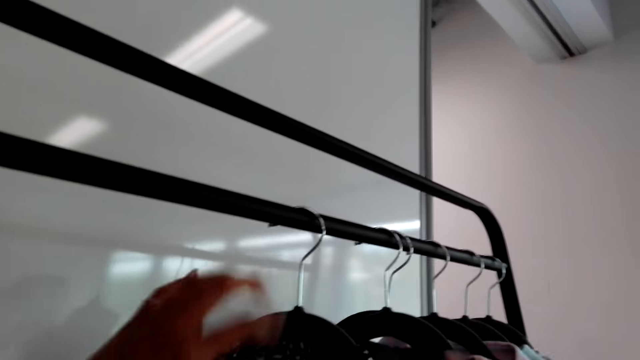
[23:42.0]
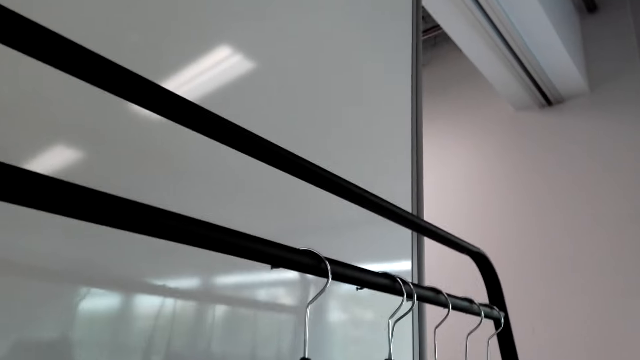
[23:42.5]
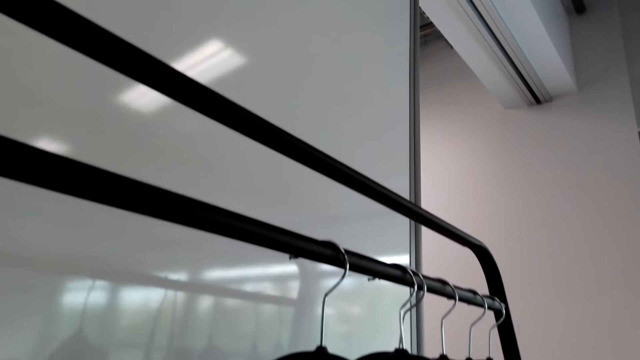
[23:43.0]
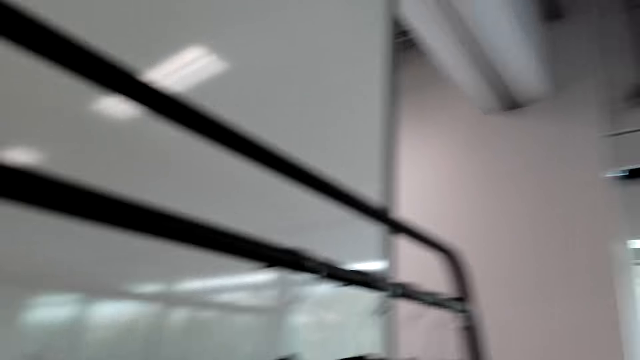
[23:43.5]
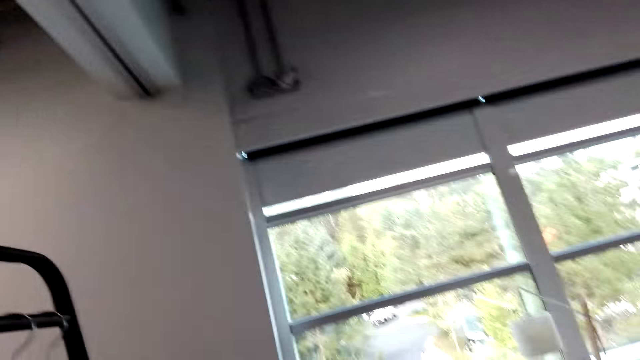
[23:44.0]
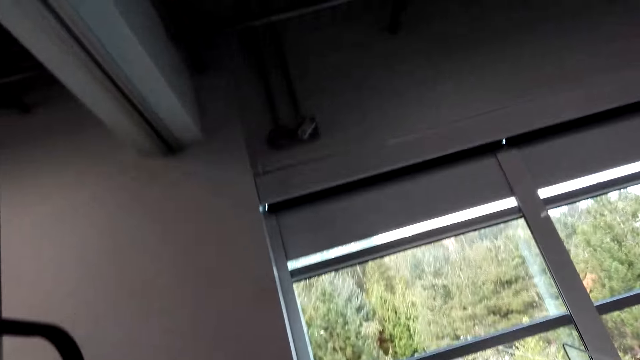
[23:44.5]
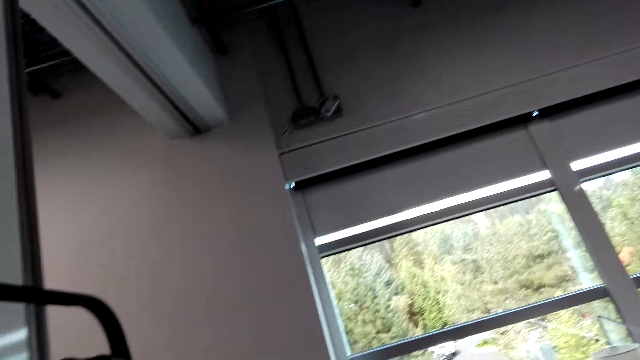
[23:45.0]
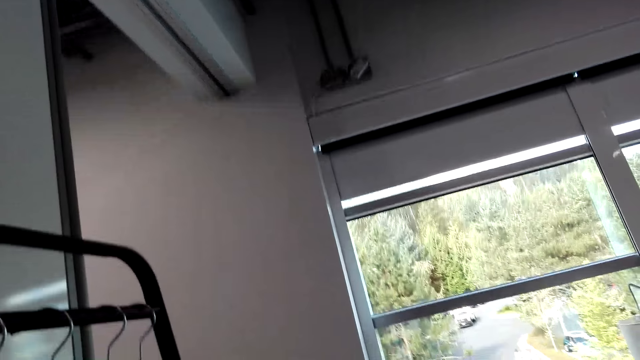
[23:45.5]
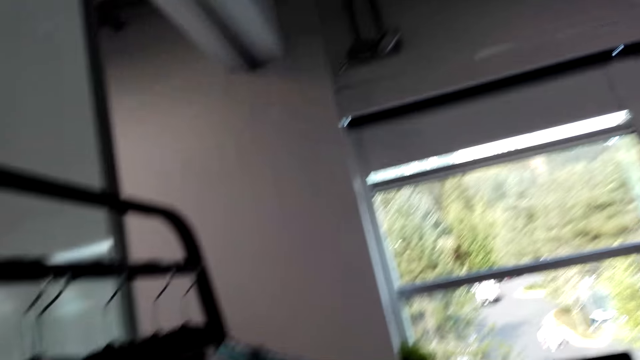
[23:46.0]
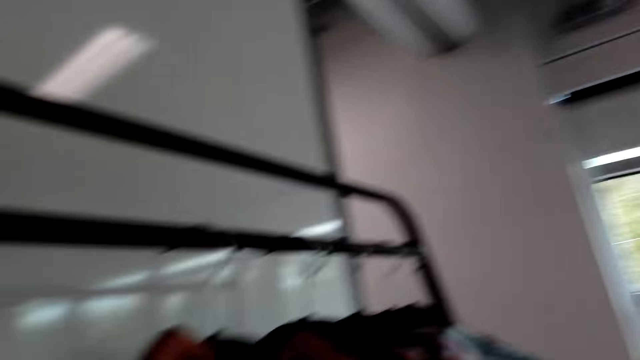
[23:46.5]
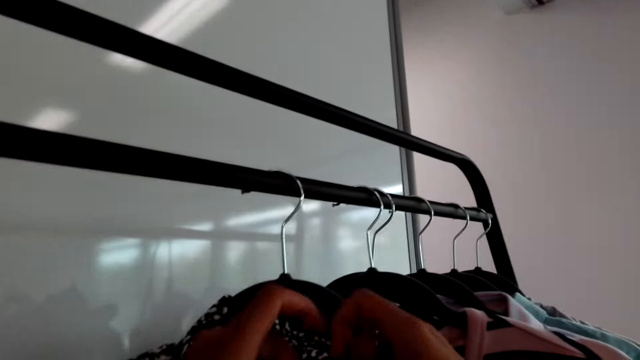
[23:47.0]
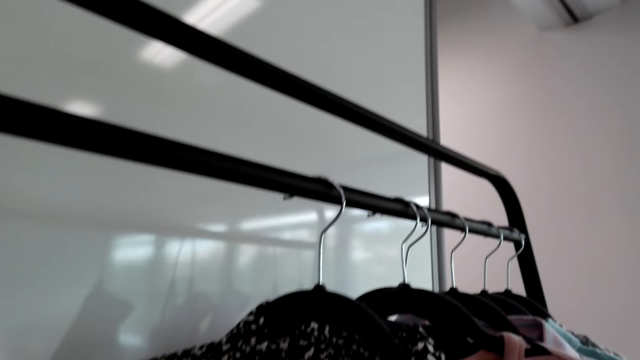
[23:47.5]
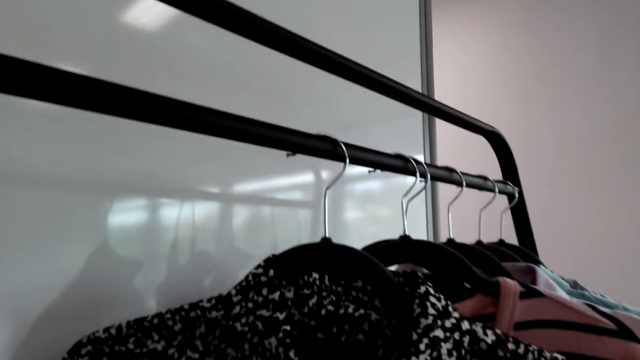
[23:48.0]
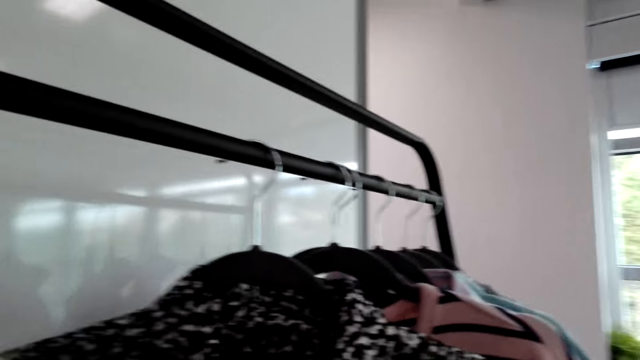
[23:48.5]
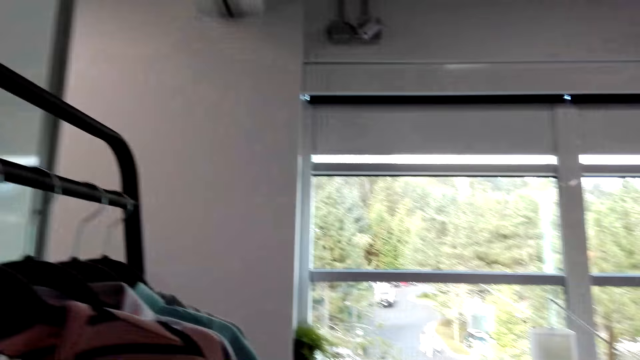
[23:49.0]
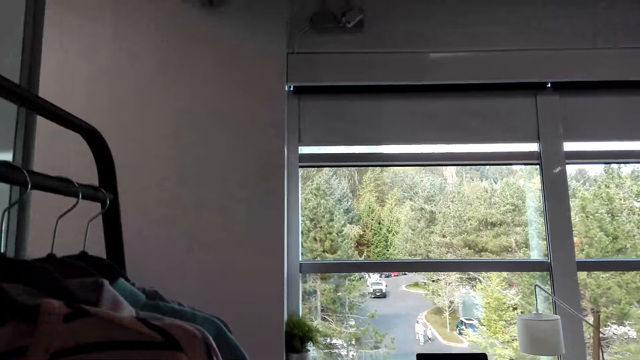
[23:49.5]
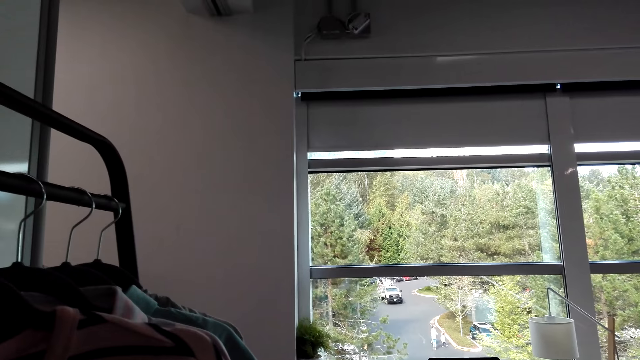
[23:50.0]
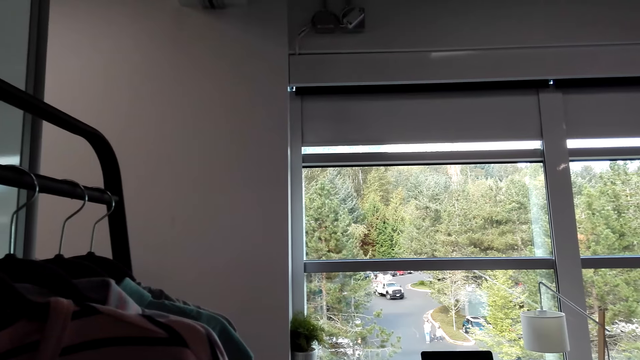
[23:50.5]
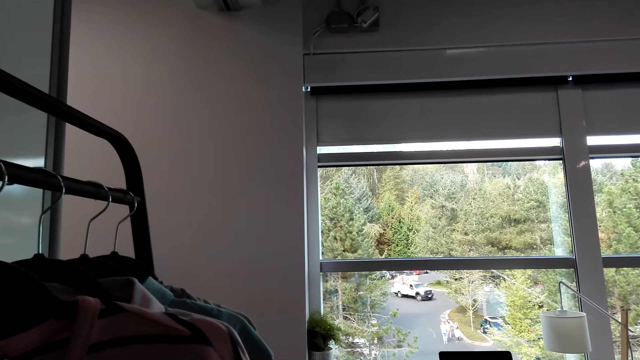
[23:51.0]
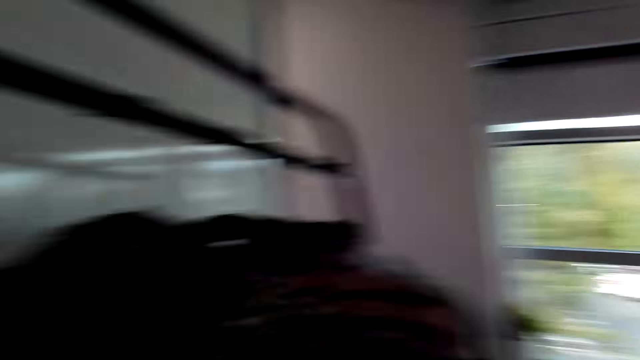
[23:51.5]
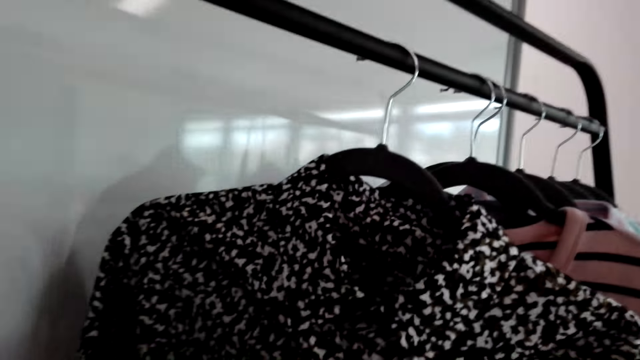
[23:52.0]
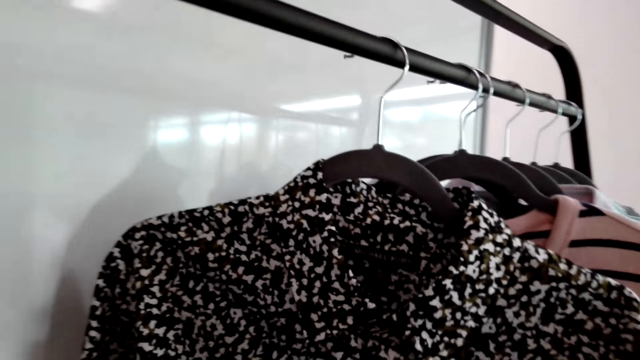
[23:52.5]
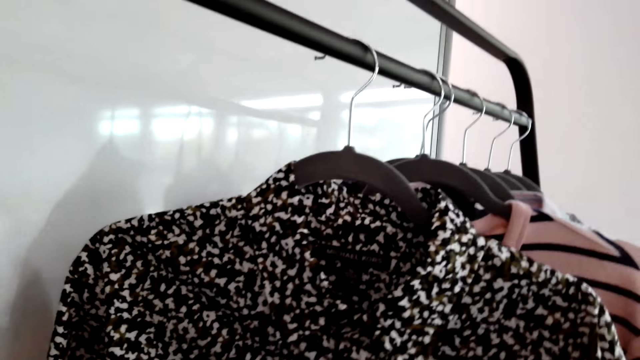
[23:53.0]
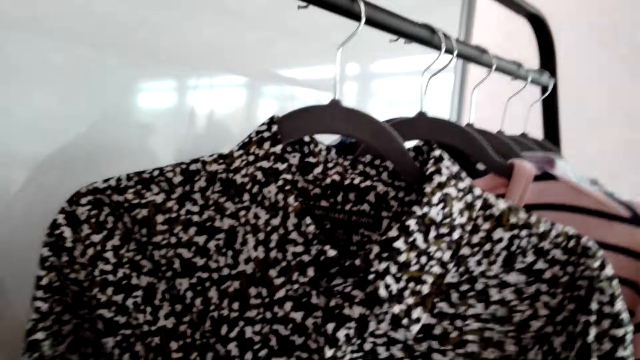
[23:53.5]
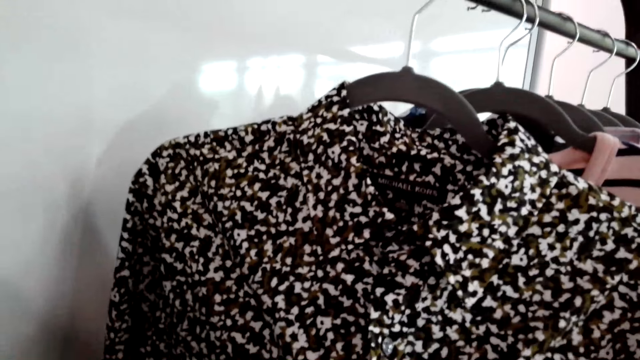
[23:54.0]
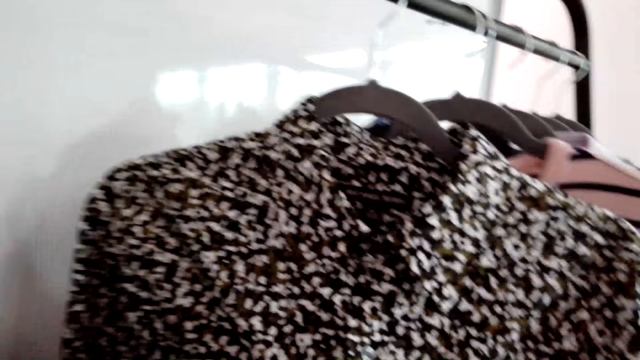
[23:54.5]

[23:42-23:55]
The camera wearer buttons a shirt. They arrange the cloth on the hanger. A man converses with the camera wearer. The camera wearer fixes the cloth on the hanger.

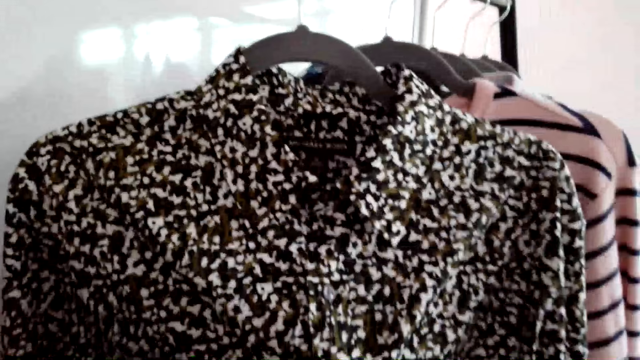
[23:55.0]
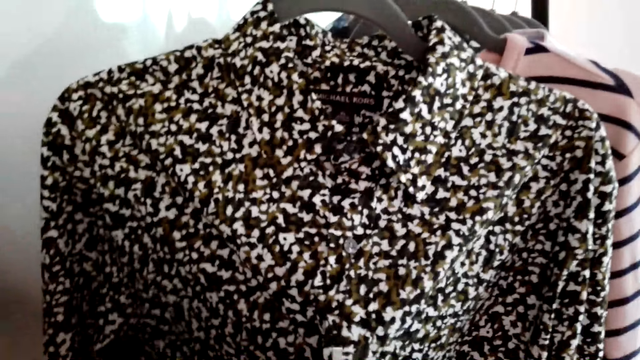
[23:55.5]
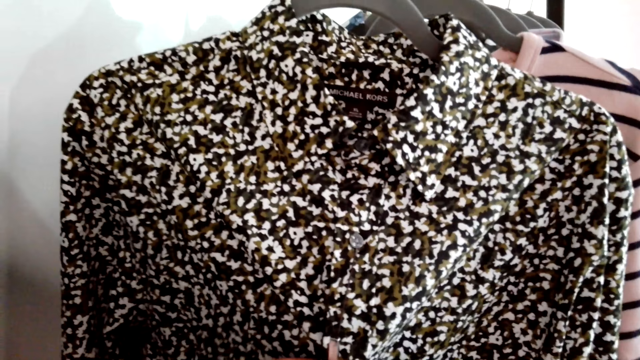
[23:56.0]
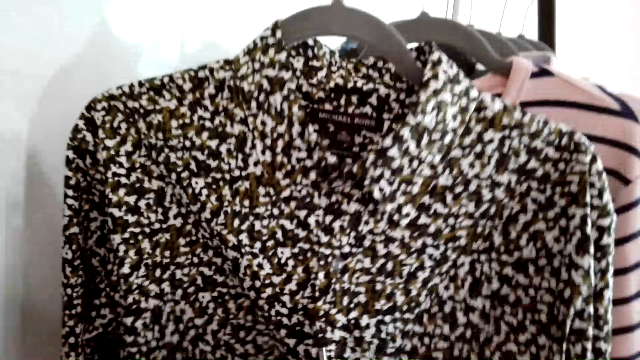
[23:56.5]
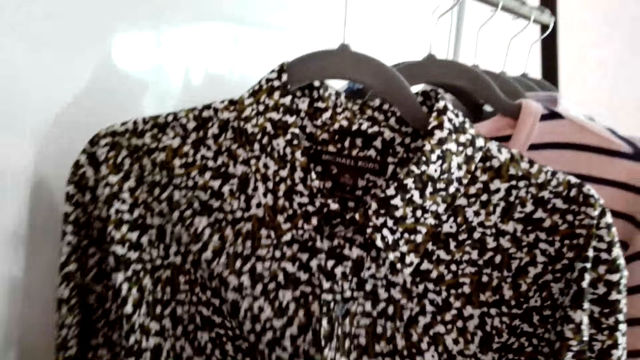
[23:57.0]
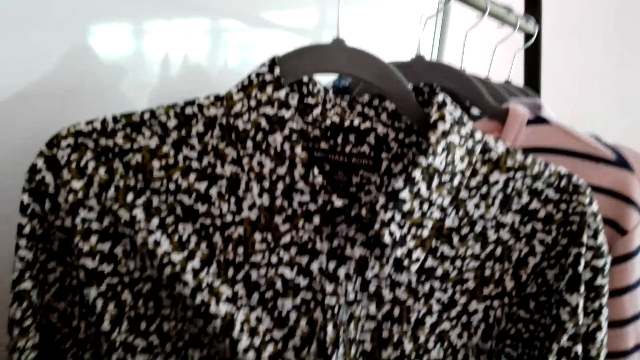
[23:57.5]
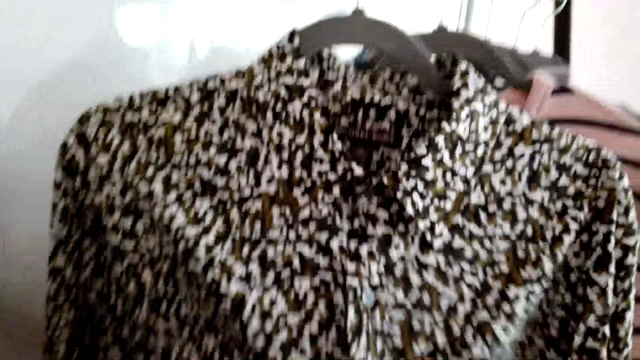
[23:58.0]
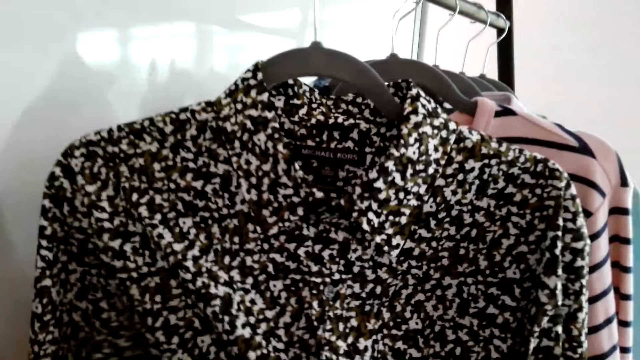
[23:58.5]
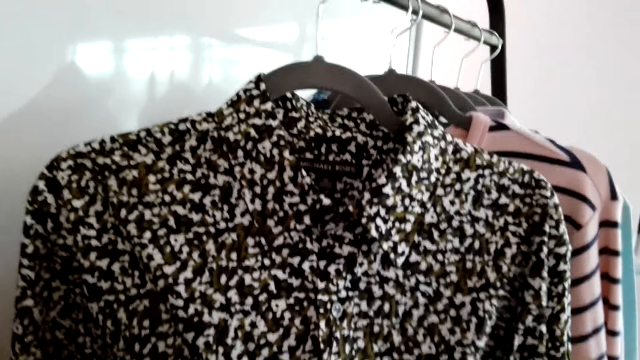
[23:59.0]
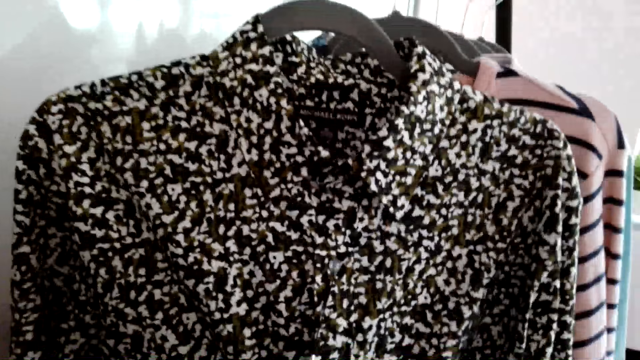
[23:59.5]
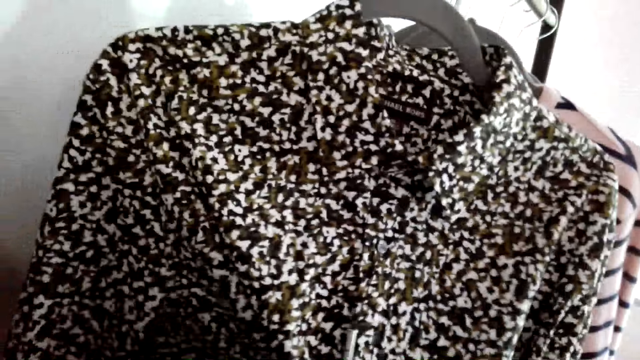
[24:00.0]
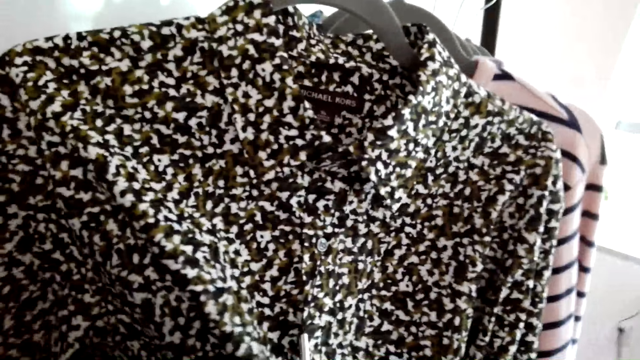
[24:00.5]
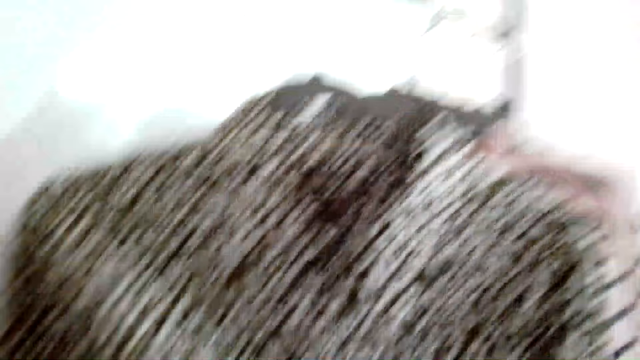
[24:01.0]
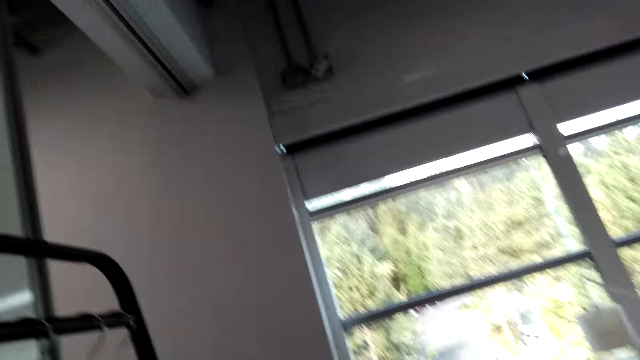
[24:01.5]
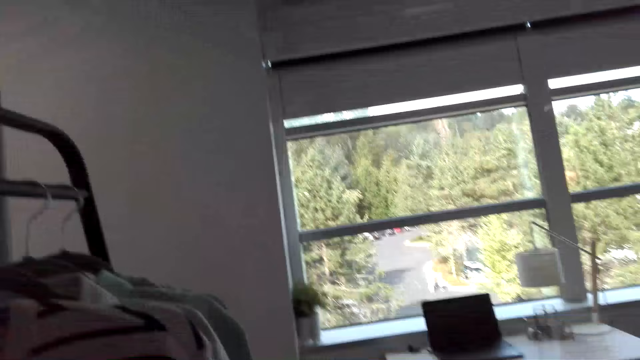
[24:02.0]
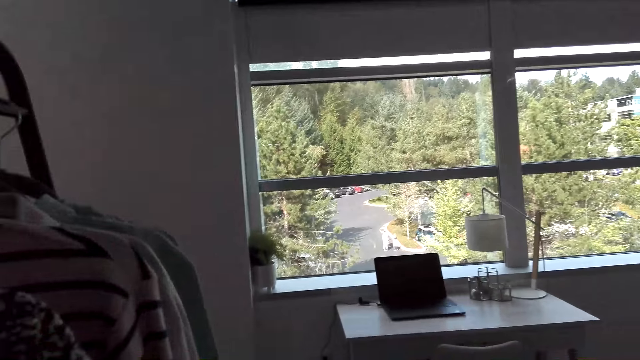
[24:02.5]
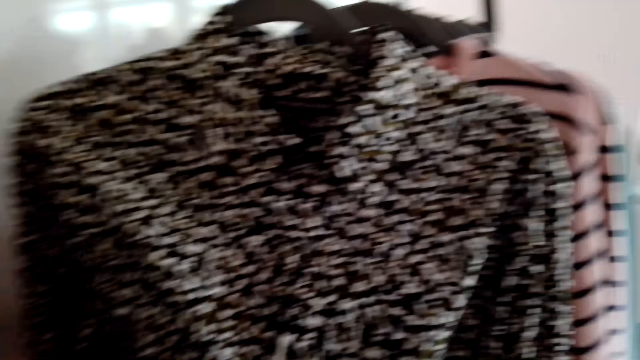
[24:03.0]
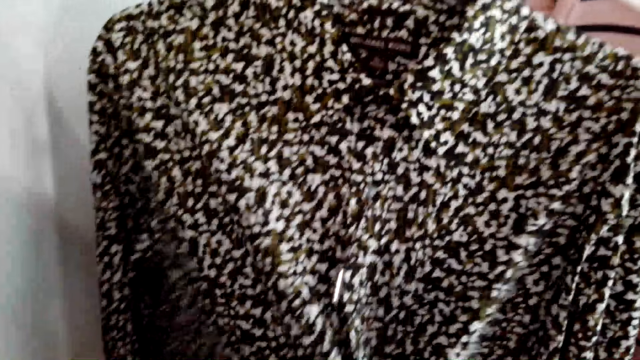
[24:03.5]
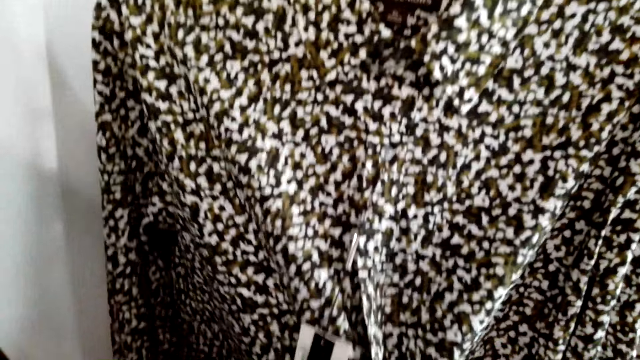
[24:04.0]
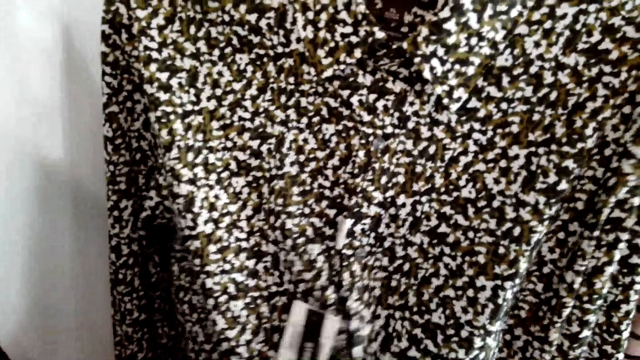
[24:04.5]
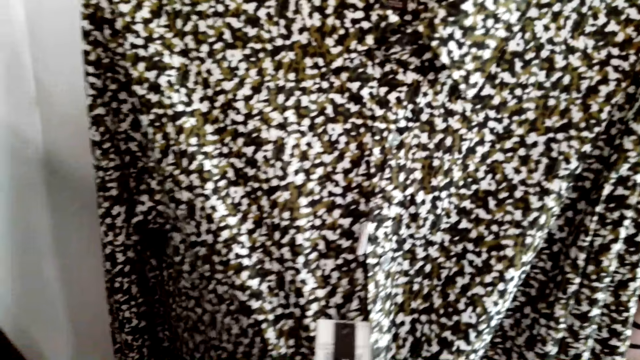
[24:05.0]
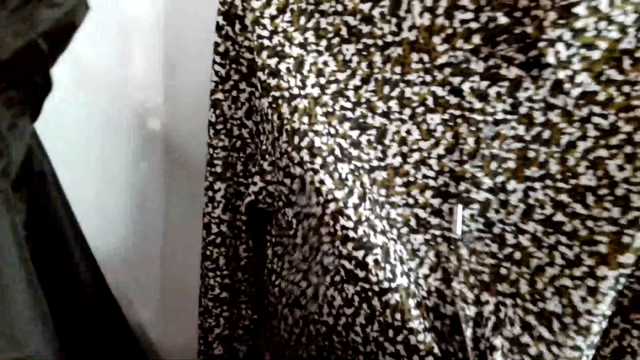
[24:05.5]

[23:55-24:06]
The camera wearer looks at the piece of cloth. A man converses with the camera wearer. The camera wearer converses with the man. They fix the cloth on the hanger.
